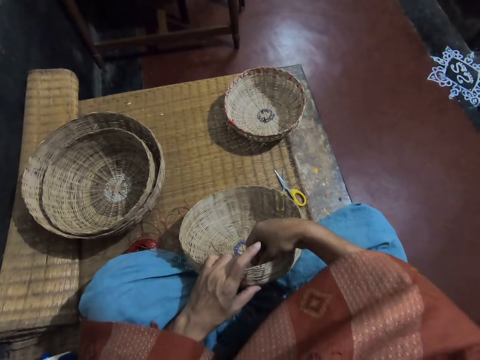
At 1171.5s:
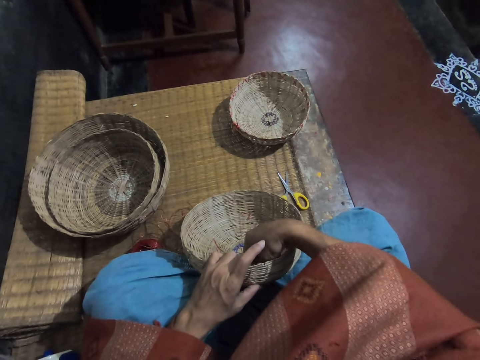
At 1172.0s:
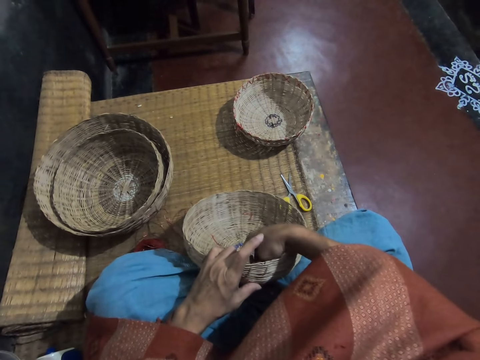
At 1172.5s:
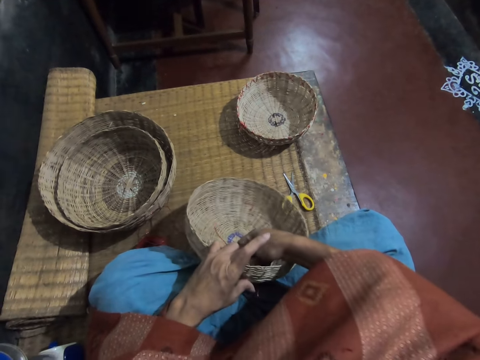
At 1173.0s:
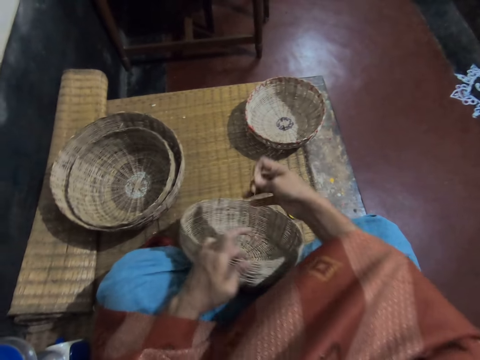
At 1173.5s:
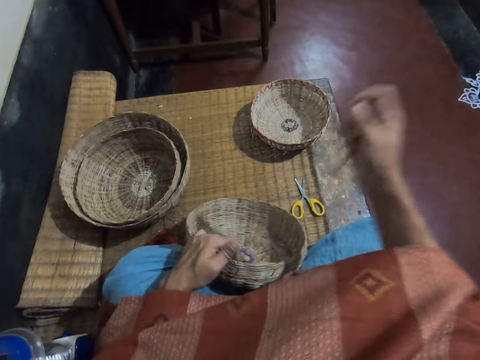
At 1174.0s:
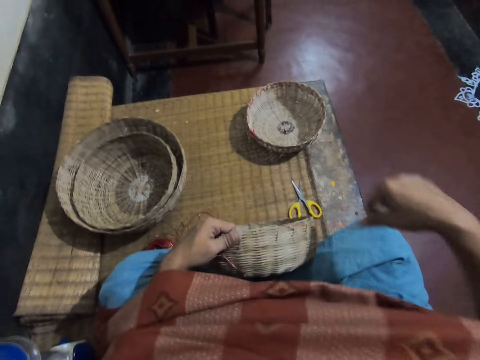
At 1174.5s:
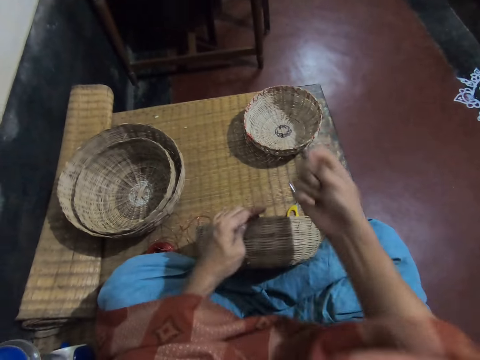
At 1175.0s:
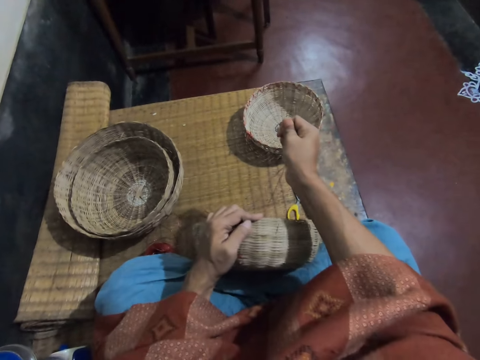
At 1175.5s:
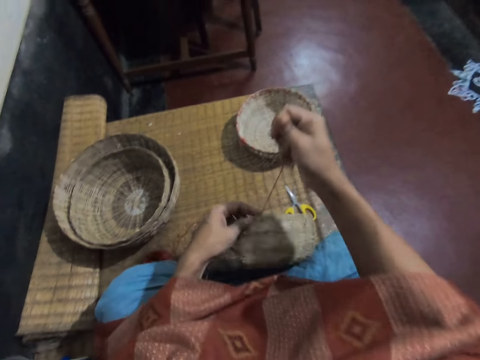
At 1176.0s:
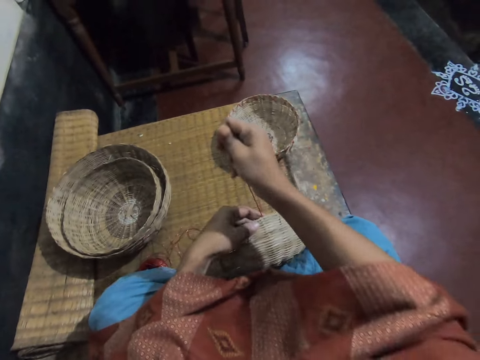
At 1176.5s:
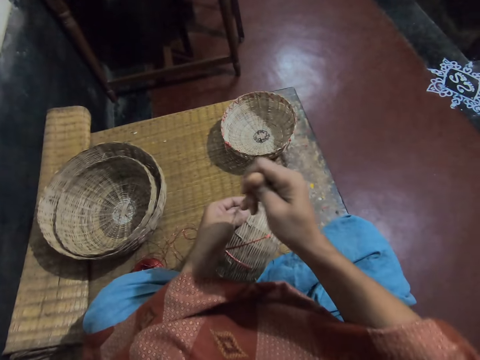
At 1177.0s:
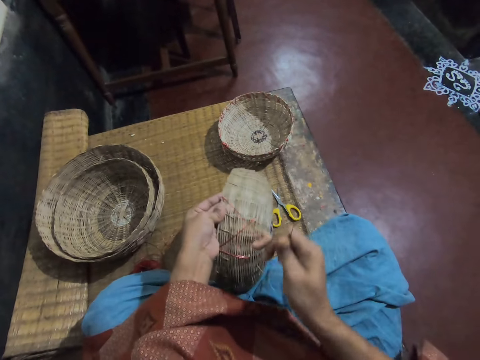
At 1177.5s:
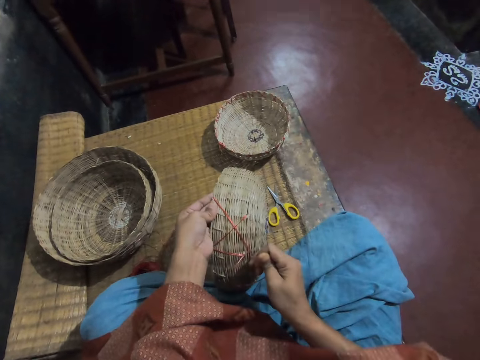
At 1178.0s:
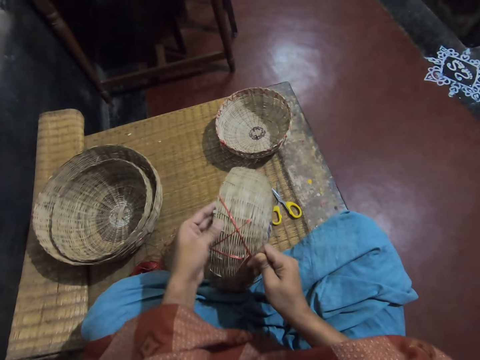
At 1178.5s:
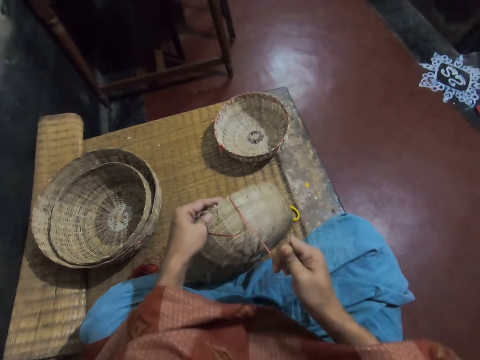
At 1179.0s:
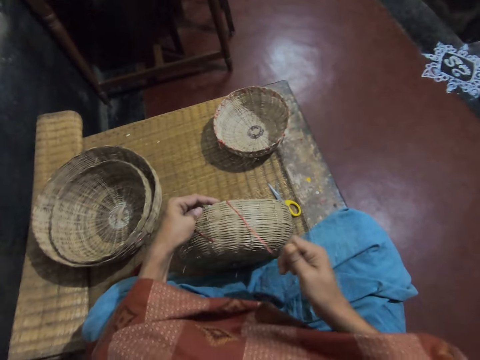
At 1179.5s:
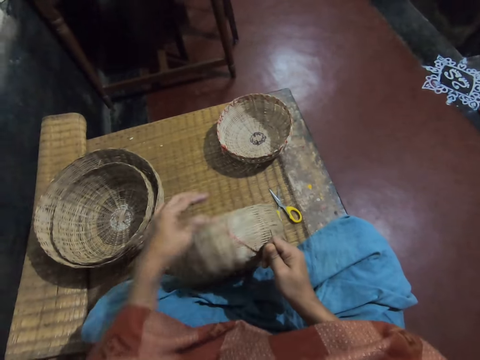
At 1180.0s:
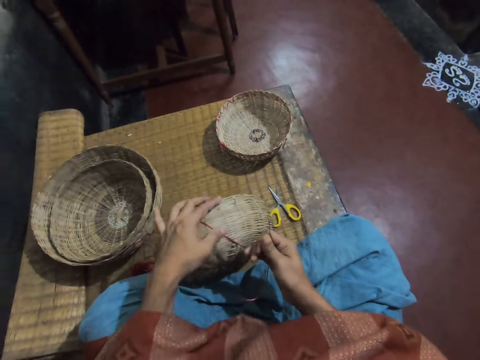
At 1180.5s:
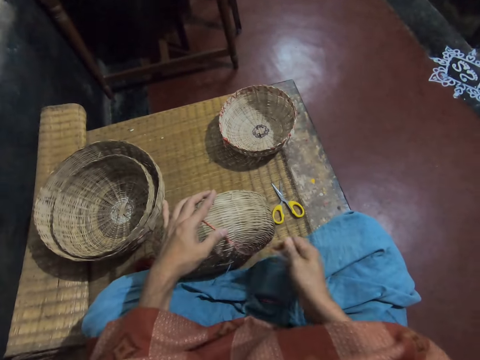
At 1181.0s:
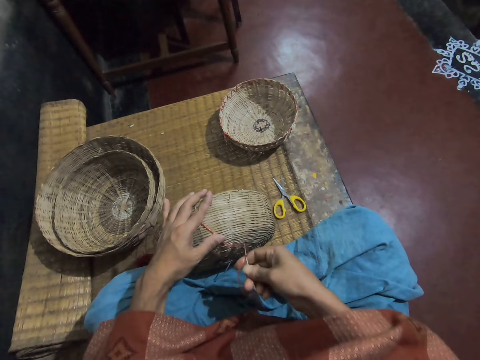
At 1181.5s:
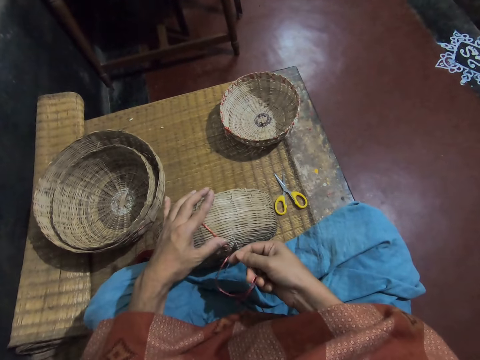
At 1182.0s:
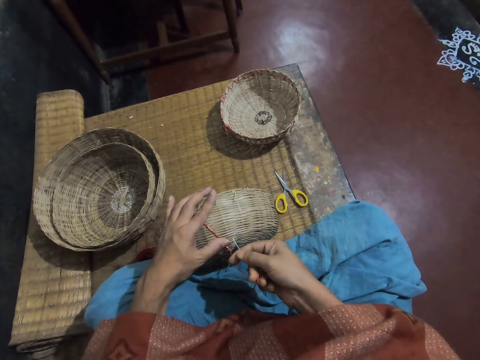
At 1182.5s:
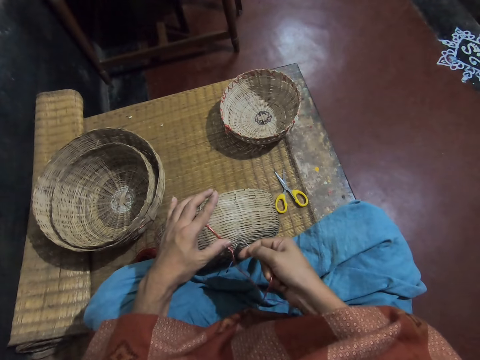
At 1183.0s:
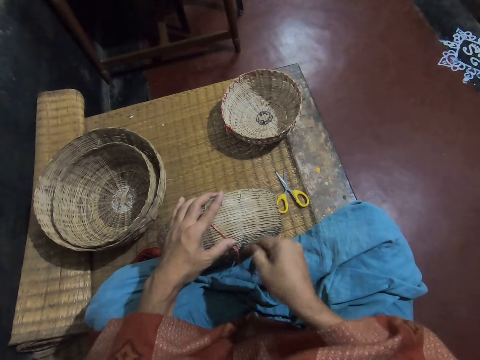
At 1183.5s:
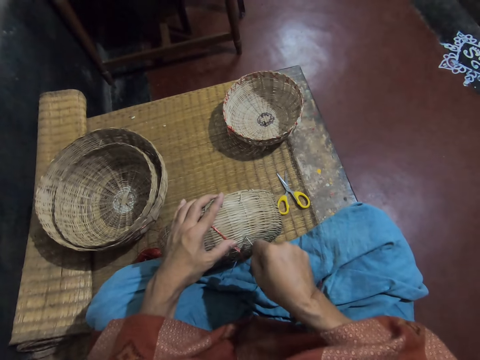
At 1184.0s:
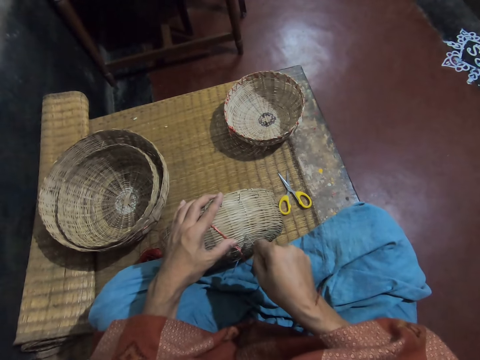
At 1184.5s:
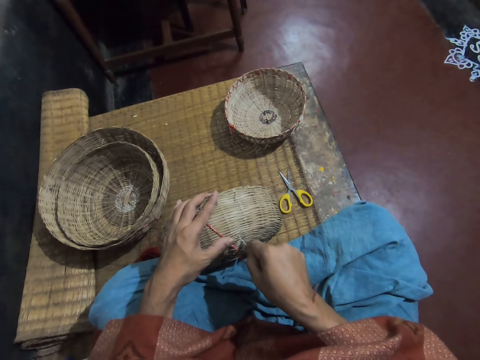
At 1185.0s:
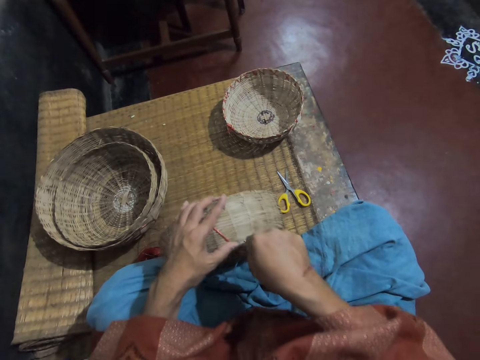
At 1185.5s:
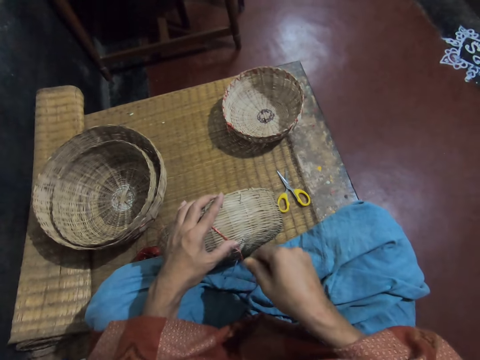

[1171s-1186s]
The camera wearer pulls the weaving thread. They adjust the weaving thread. They weave a basket.

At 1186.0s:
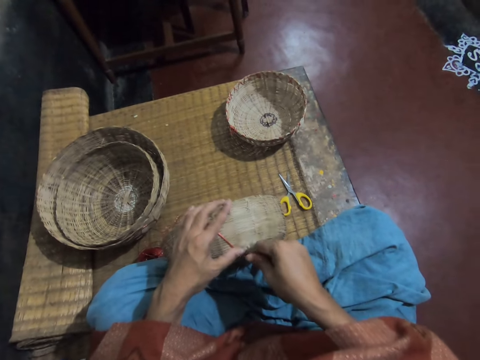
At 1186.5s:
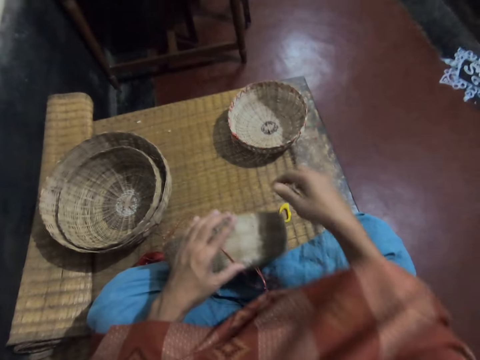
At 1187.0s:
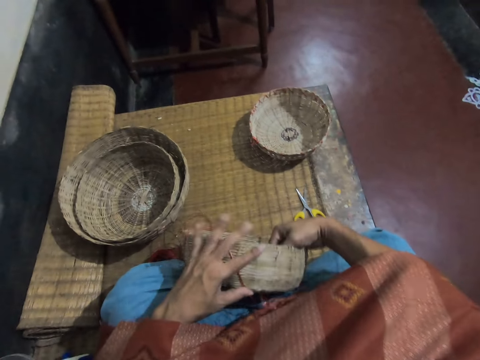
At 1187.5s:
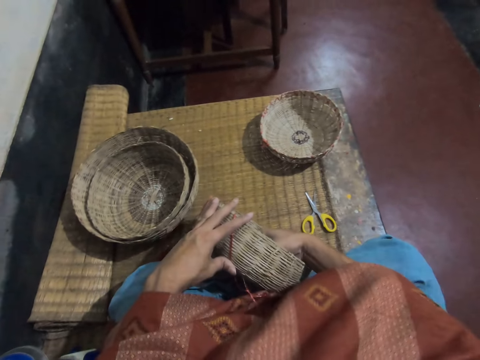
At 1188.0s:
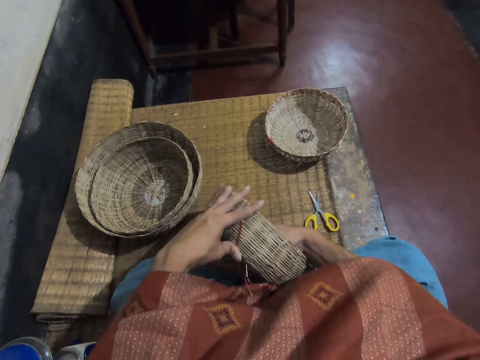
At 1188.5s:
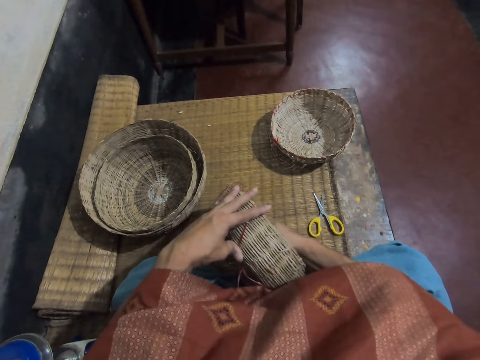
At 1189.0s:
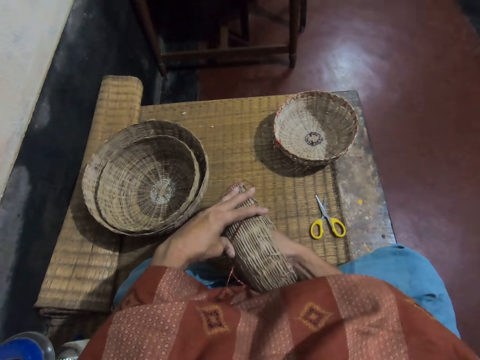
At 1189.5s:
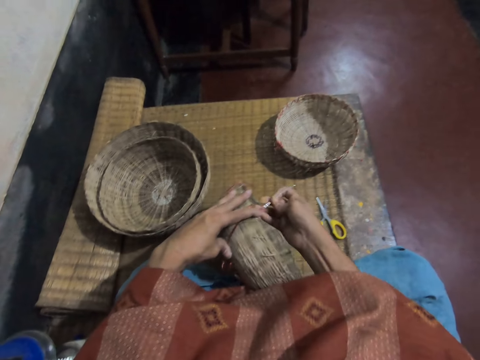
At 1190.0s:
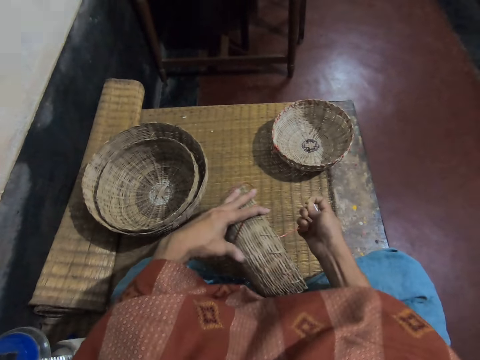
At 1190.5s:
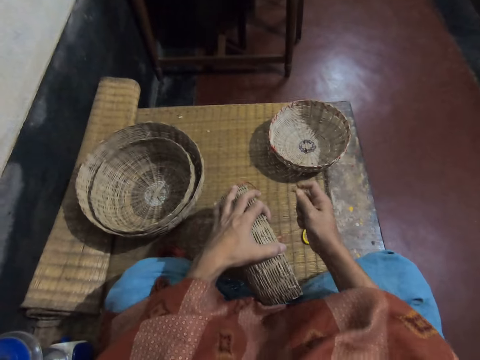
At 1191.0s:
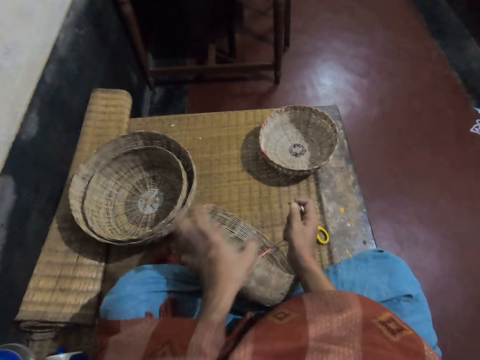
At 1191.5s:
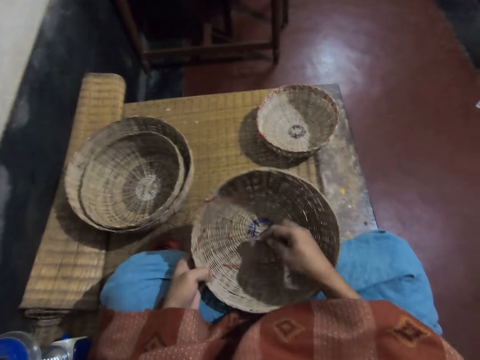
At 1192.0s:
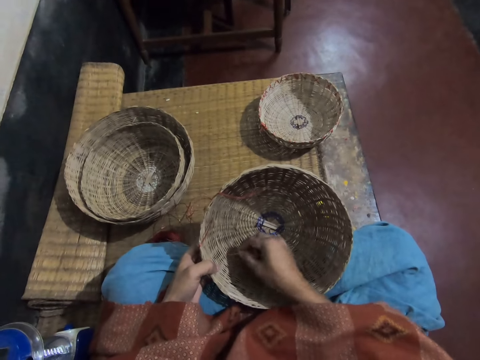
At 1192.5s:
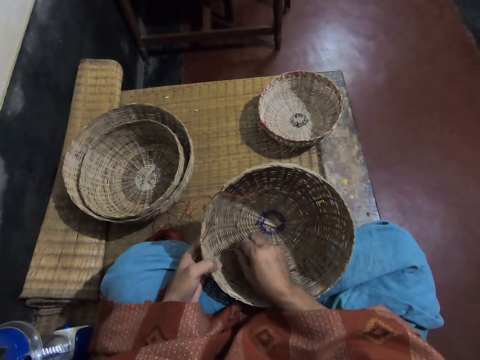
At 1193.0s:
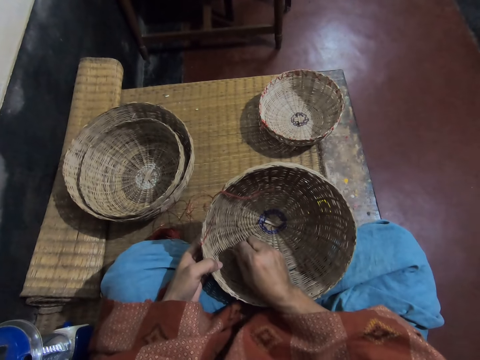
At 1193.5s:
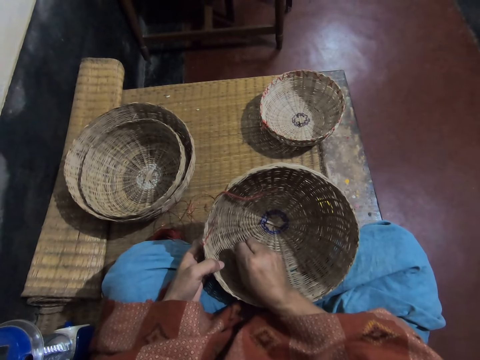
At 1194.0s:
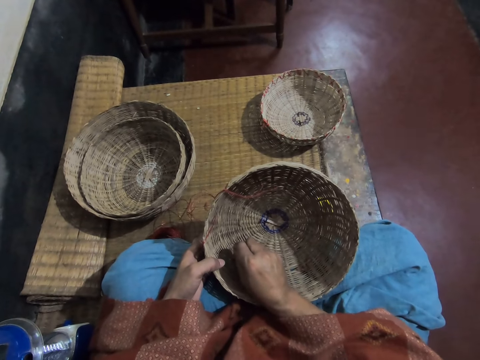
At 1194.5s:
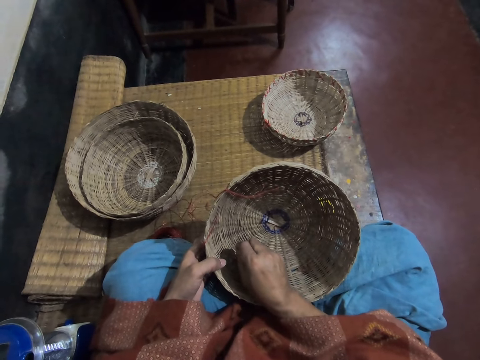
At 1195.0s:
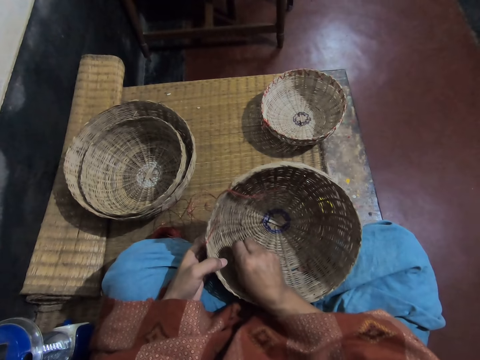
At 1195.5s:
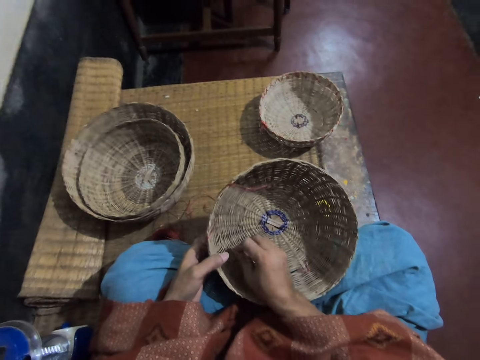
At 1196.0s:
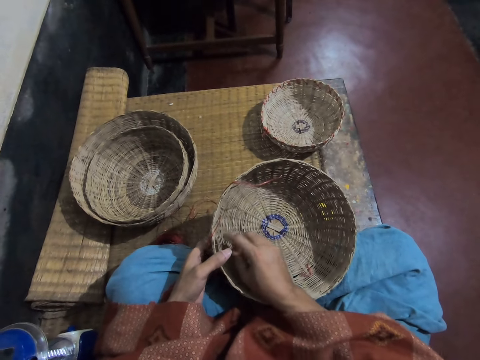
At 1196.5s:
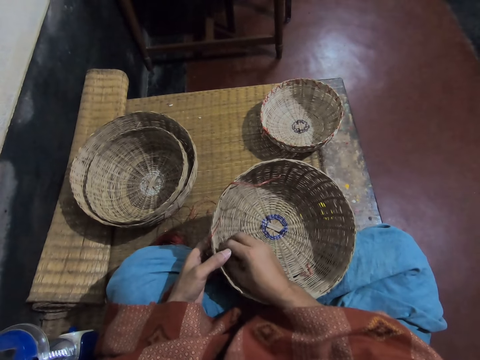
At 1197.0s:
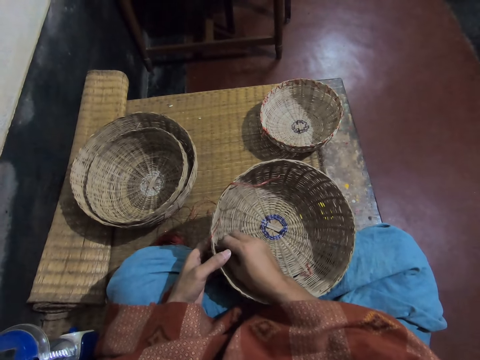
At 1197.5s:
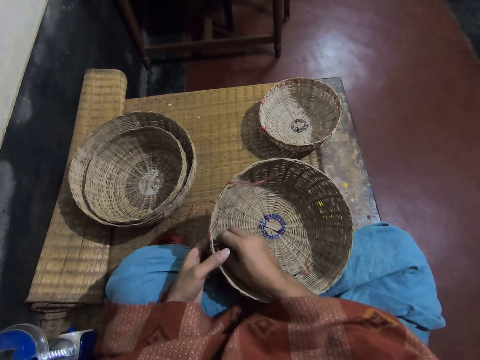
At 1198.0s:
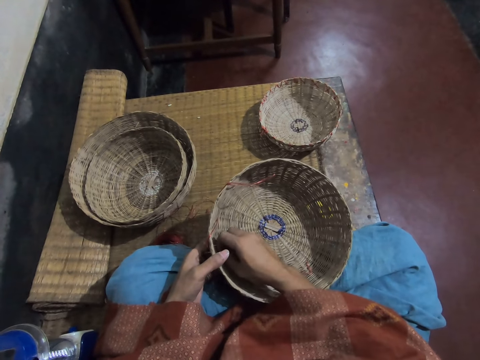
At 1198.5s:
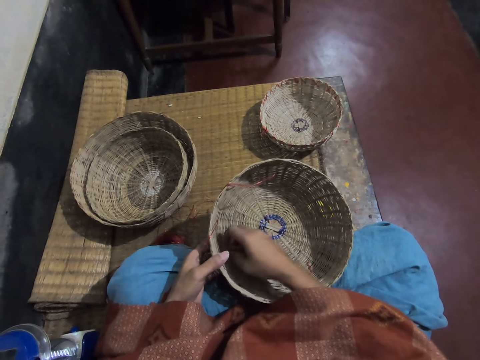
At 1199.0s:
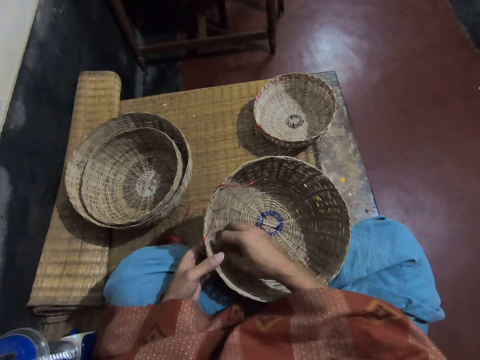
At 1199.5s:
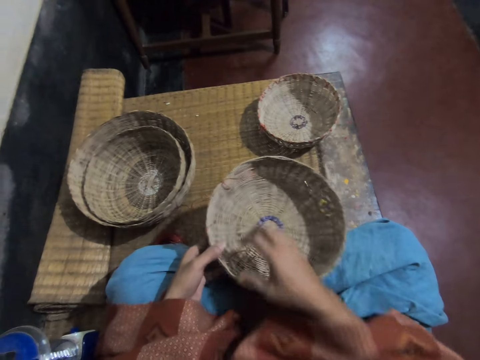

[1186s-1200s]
The camera wearer pulls a weaving thread. They weave a basket.
